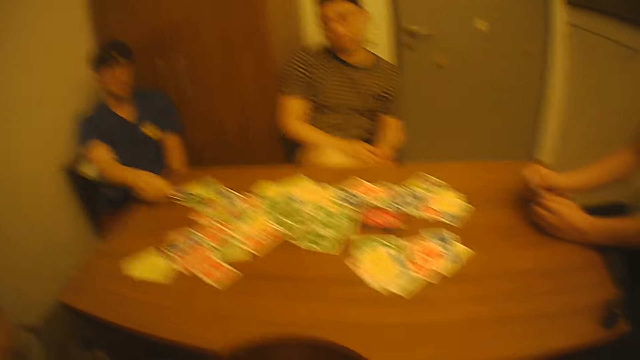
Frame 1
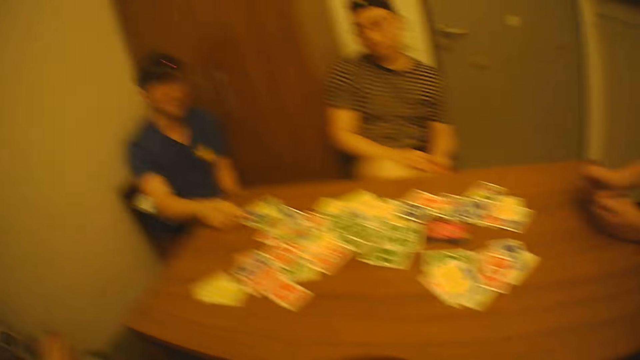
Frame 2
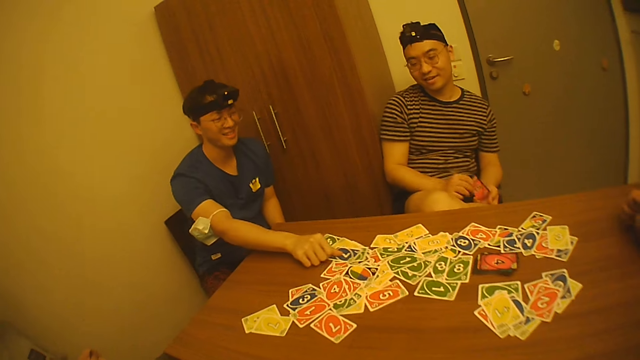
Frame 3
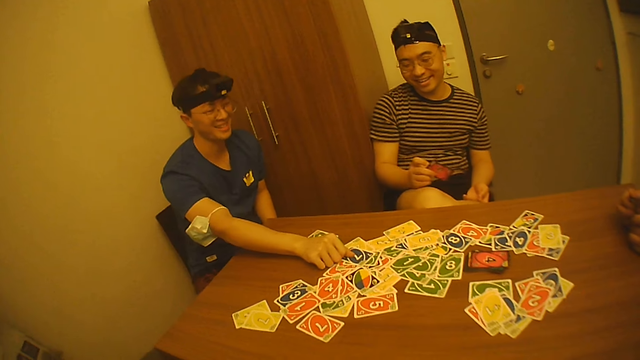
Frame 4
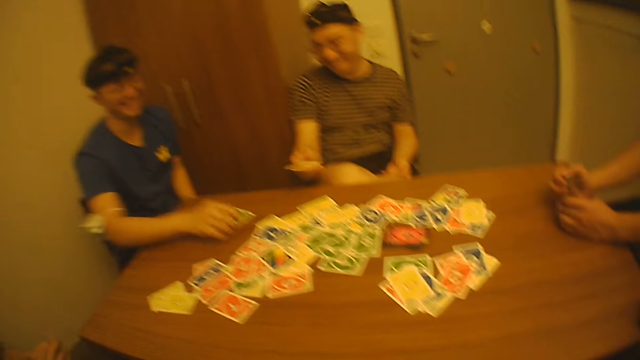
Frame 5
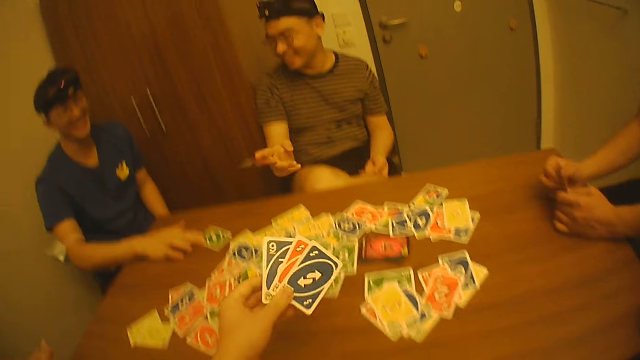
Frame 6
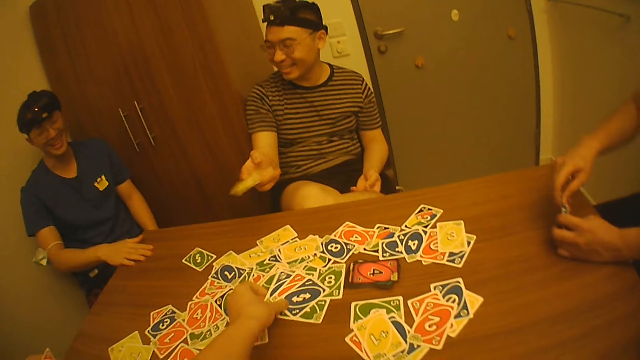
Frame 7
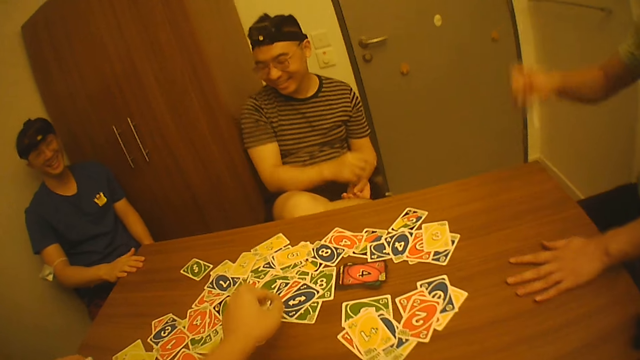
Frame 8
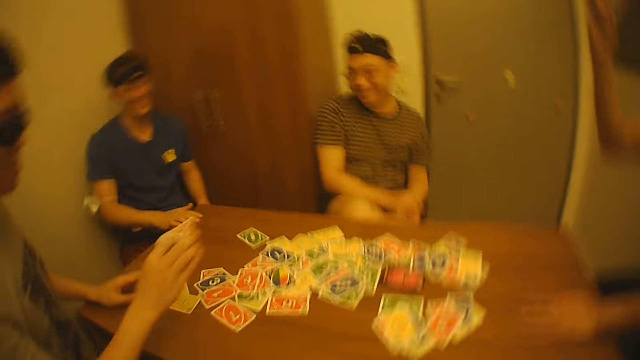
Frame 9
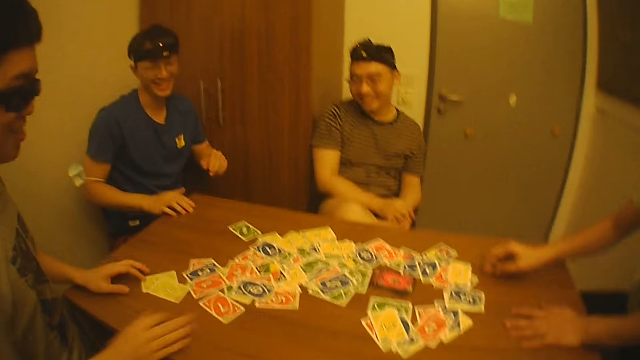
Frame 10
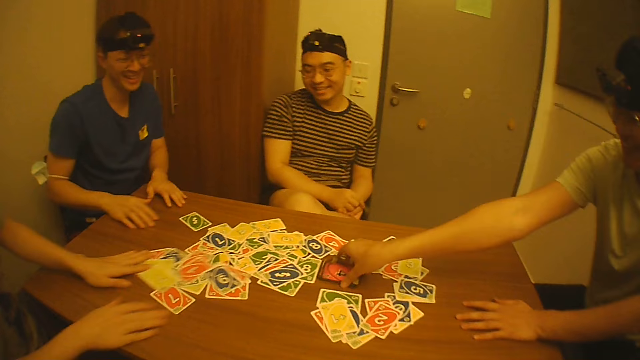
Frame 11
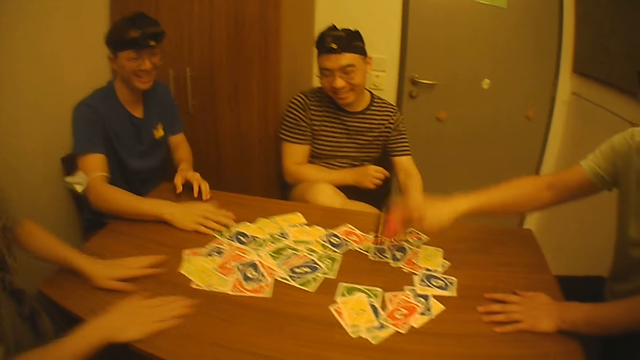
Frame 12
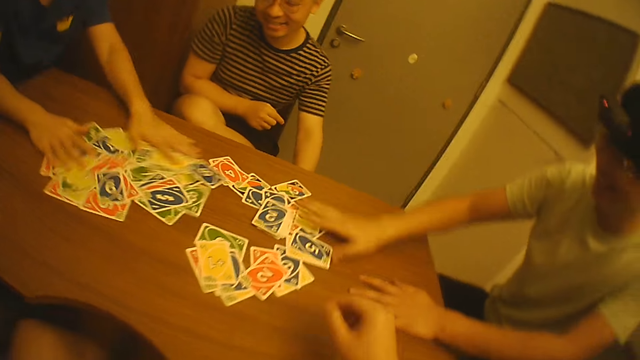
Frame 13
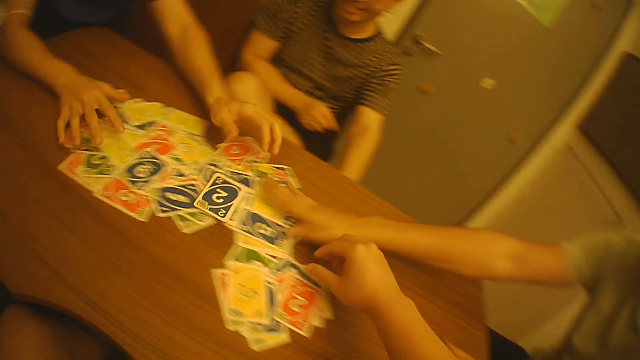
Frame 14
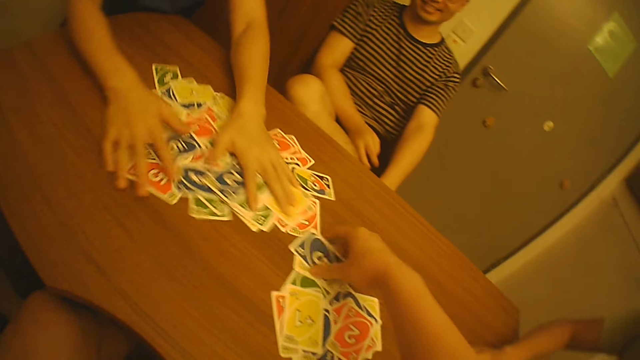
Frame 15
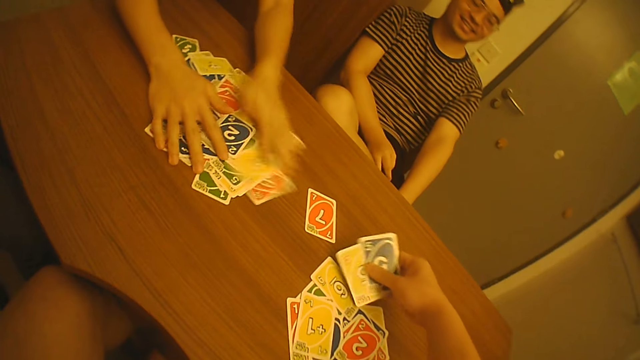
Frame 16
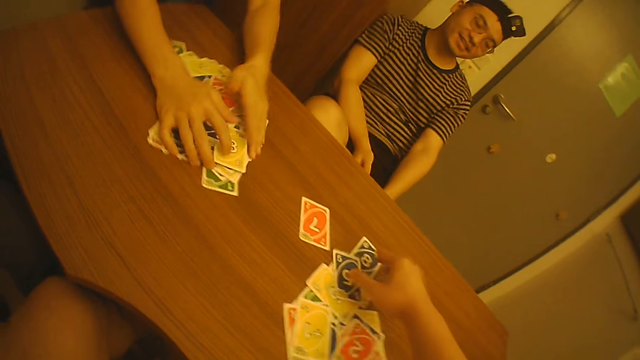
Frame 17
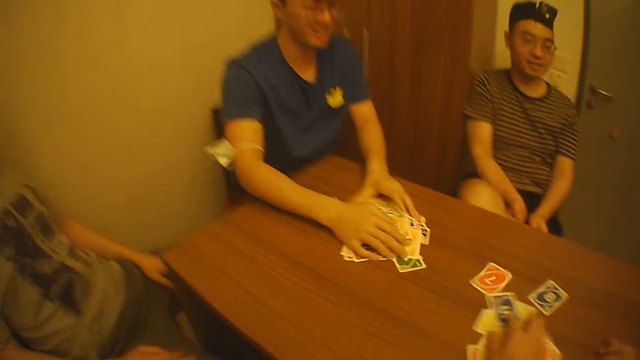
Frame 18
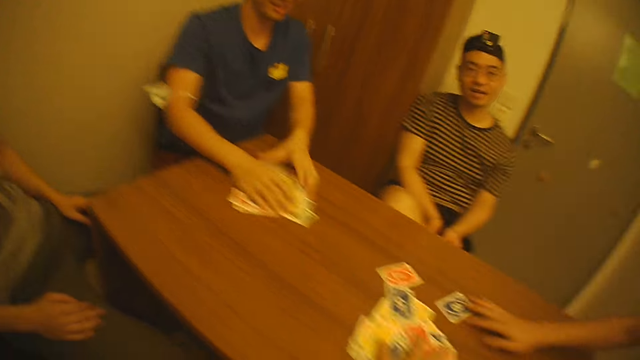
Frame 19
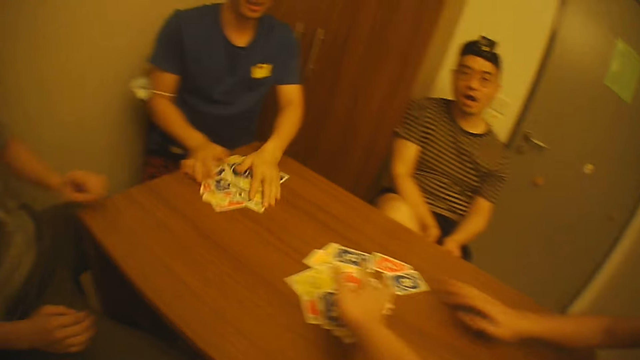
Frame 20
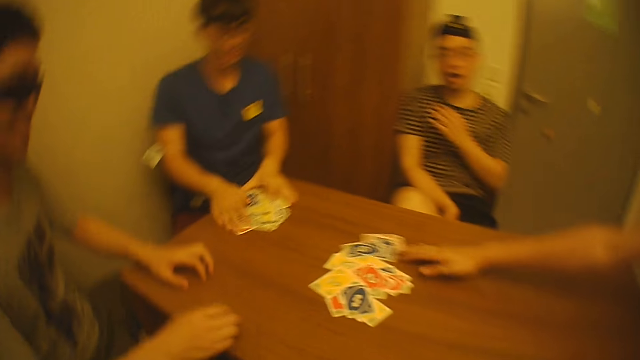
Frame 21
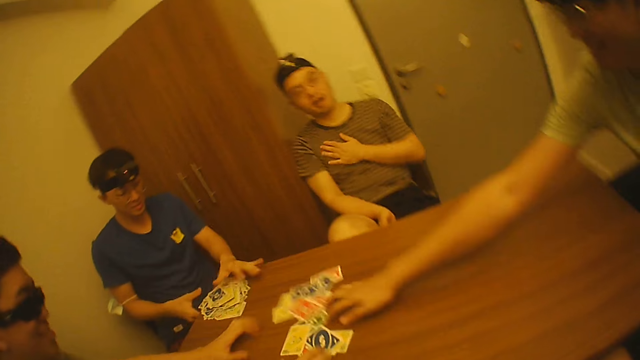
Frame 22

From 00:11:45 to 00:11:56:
A man drops the card on the table with his right hand and moves the cards on the table with his right hand. Another man passes the card to his right hand with his left hand. The camera wearer drops the cards on the table with his left hand. A third man passes the cards to his right hand with his left hand. The second man drops the card on the table with his right hand. A fourth man drops the cards on the table with his right hand. The third man drops the cards on the table with his right hand. The fourth man moves the cards on the table with his left hand. The third man picks some cards on the table with his right hand. The fourth man moves the cards on the table with both hands. The first man moves the cards on the table with his right hand. The third man drops the cards on the table with his right hand. The first man moves the cards on the table with both hands. The third man moves the cards on the table with his right hand. The camera wearer picks two cards from the table with his right hand, drops the cards on the table with his right hand and moves the cards on the table with his right hand. The second man rubs his left hand on his shirt.

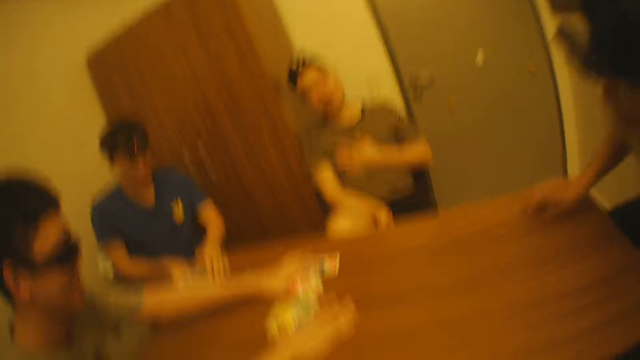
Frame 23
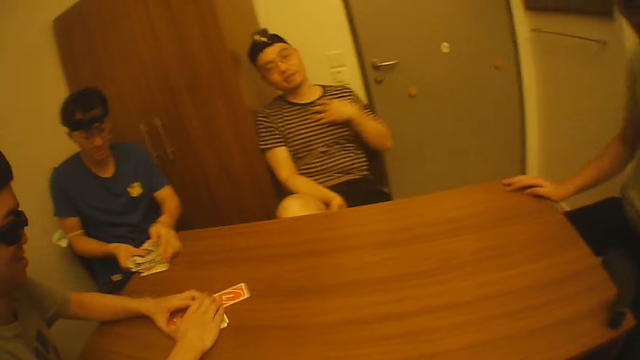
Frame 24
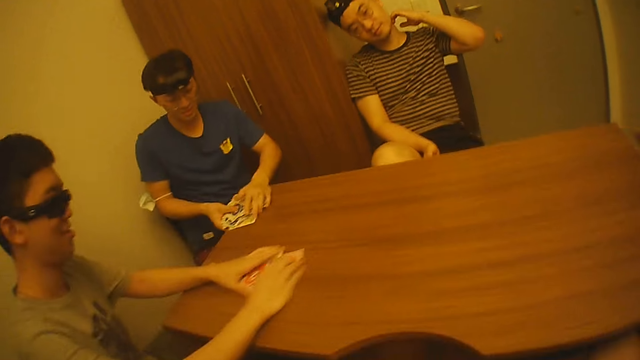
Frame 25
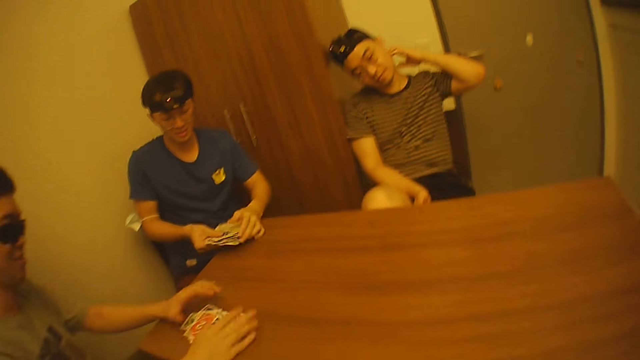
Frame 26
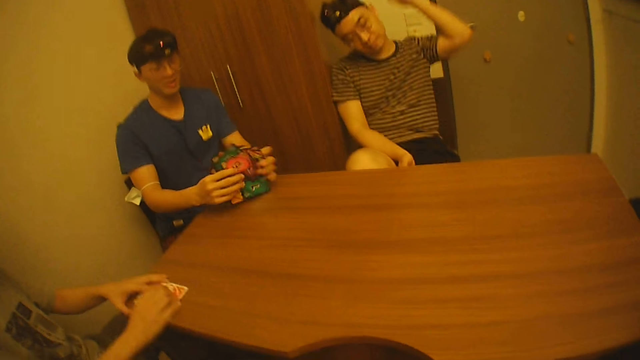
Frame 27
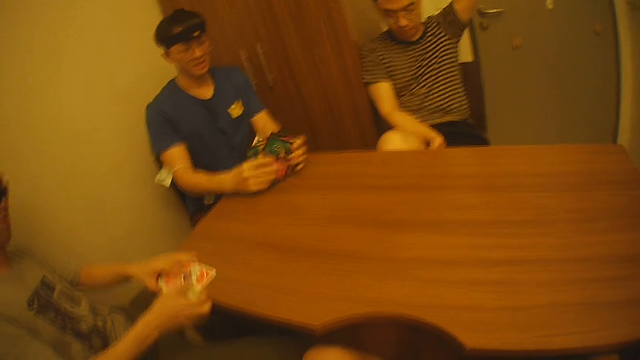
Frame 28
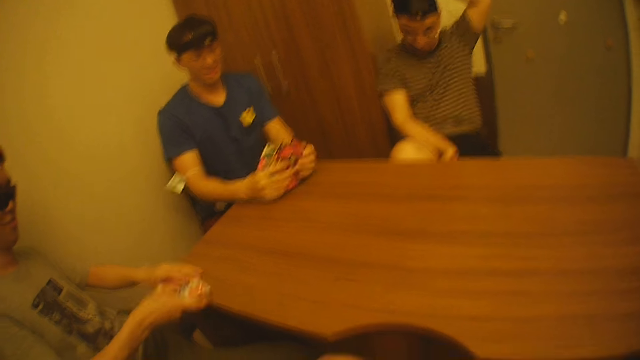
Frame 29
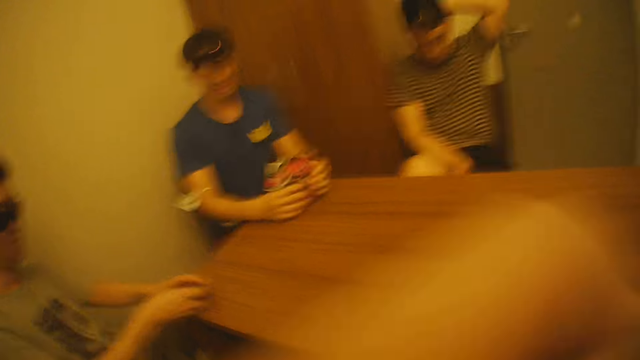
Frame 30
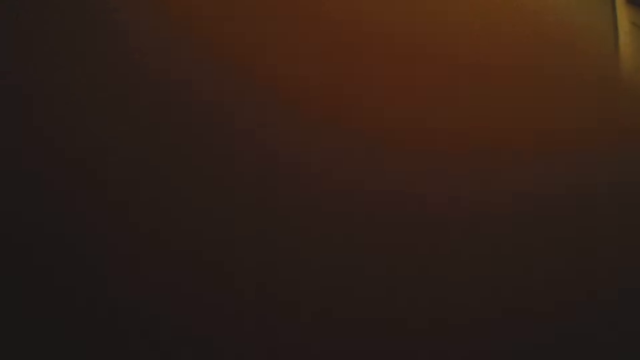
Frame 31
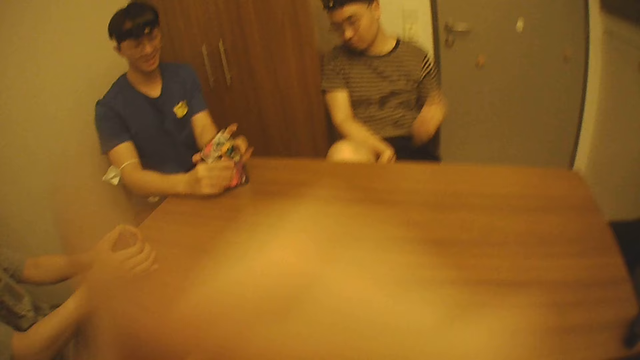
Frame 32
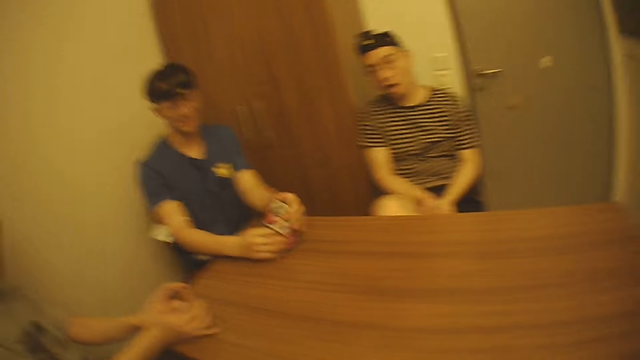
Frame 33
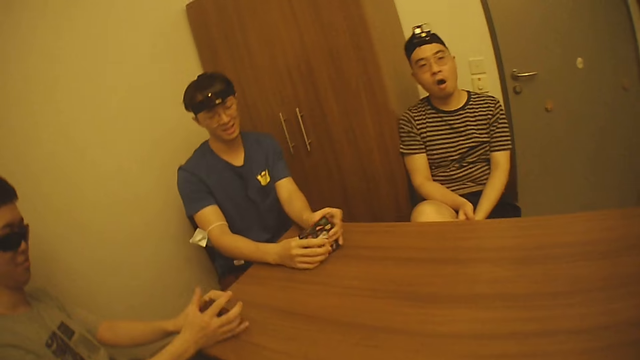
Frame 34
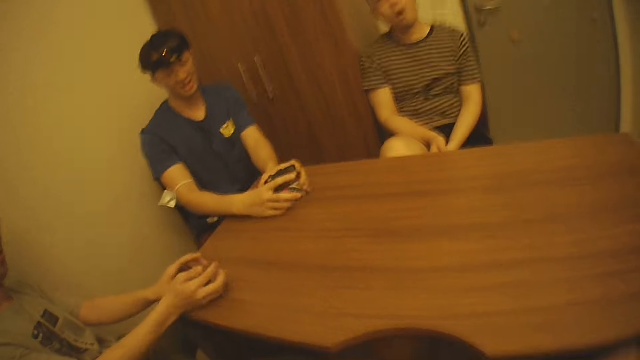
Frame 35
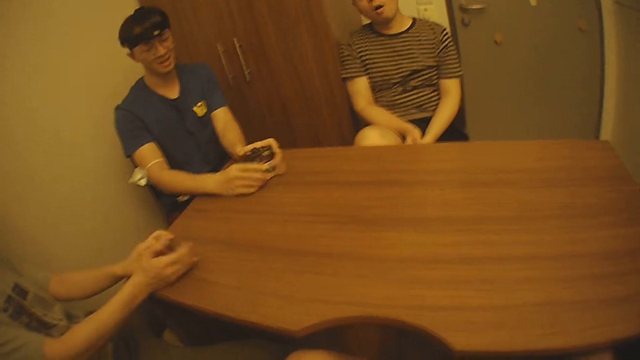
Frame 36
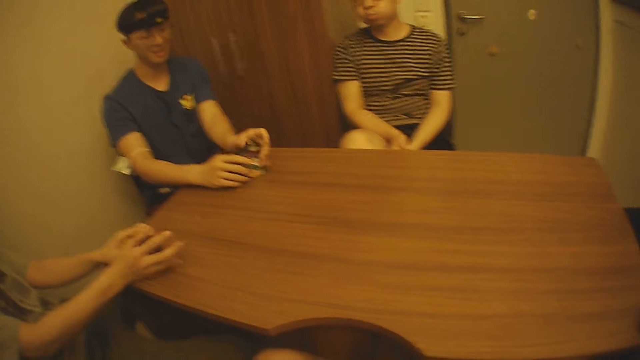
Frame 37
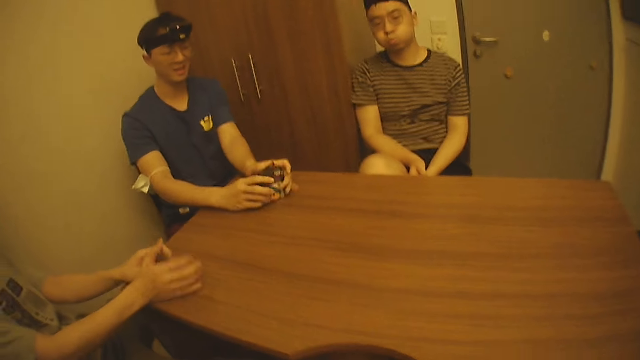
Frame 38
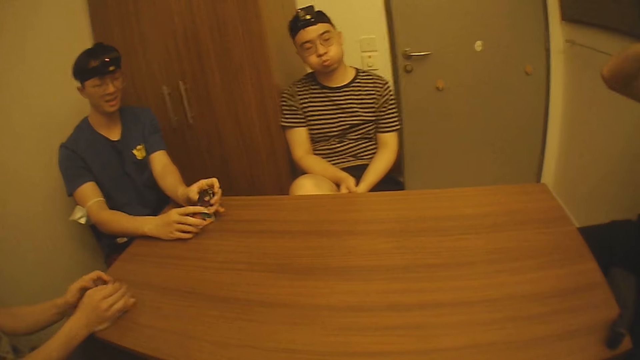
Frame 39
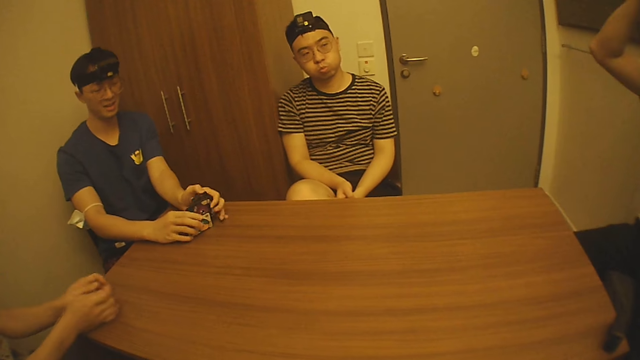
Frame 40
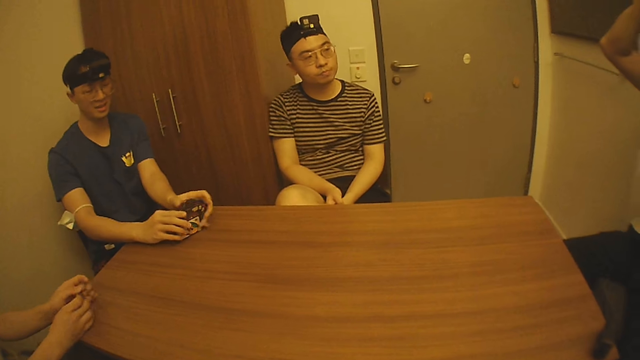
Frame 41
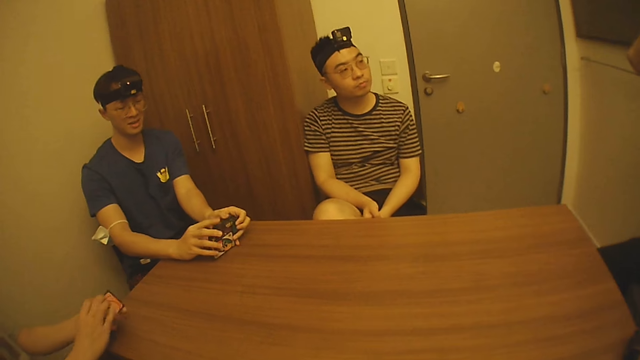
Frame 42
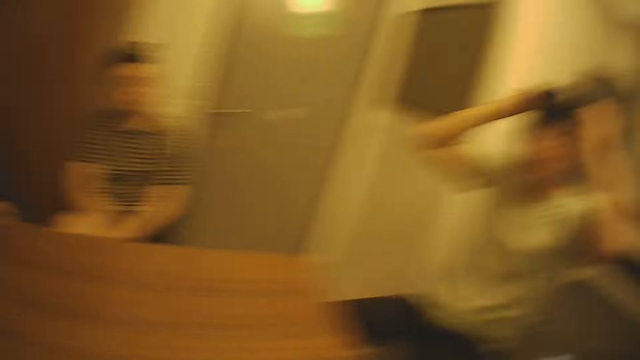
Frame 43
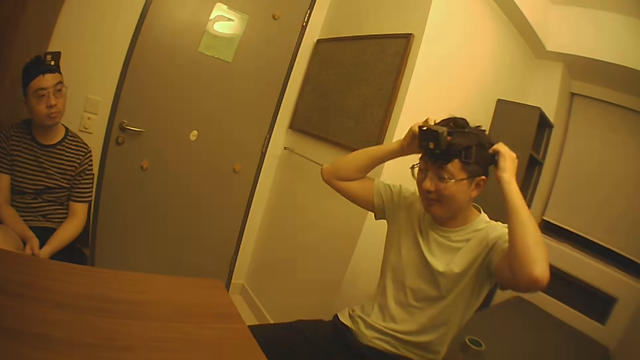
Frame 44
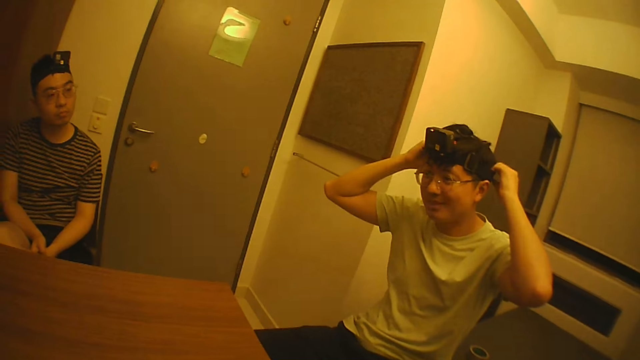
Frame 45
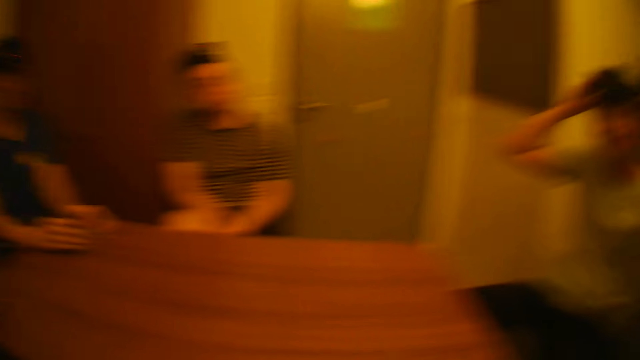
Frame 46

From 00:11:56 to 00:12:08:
A man moves the cards on the table with both hands. Another man scratches his neck with his left hand. A third man lifts the cards from the table with both hands and arranges the cards on the table with both hands. The first man arranges the cards on the table with both hands. The camera wearer touches a camera on his head with his right hand. He adjusts the camera. The first man picks the cards from the table with both hands. A fourth man adjusts a camera on his head with both hands.
